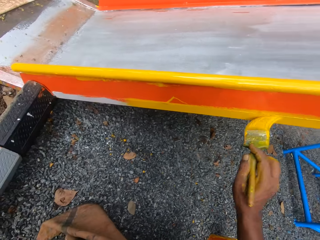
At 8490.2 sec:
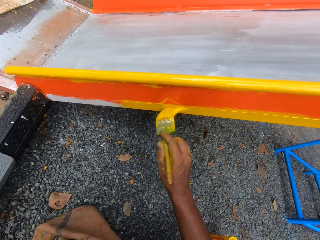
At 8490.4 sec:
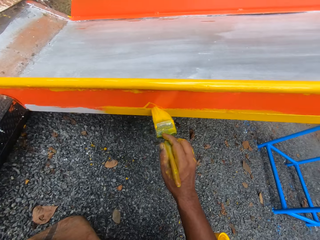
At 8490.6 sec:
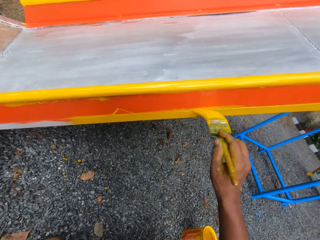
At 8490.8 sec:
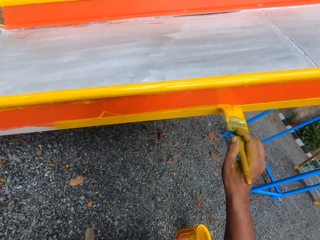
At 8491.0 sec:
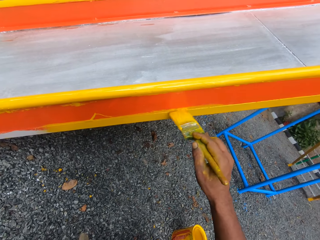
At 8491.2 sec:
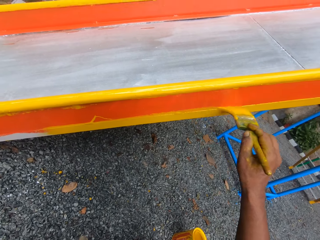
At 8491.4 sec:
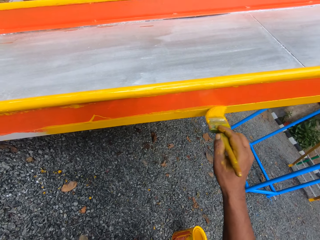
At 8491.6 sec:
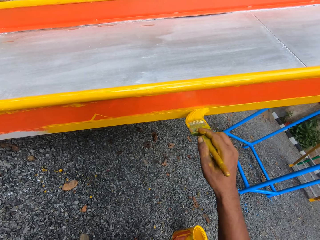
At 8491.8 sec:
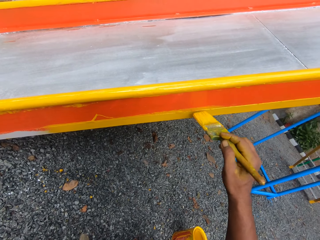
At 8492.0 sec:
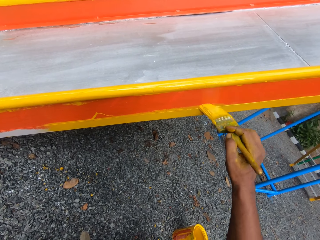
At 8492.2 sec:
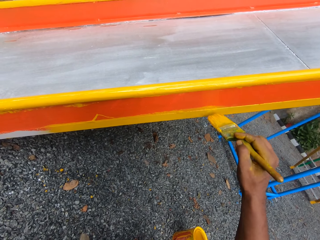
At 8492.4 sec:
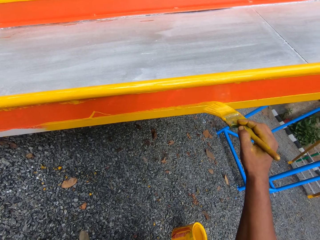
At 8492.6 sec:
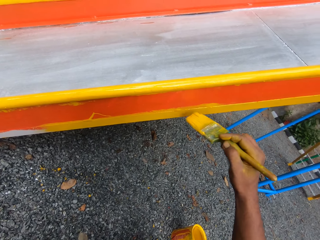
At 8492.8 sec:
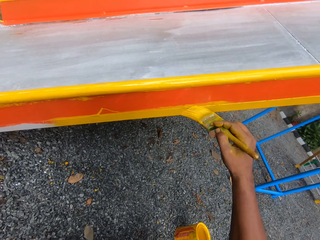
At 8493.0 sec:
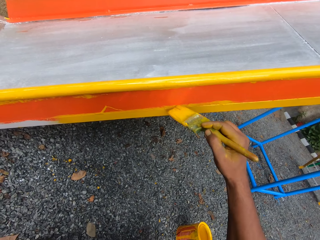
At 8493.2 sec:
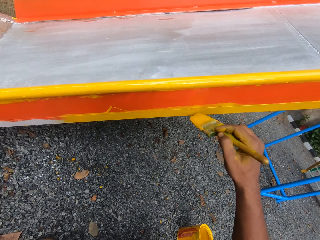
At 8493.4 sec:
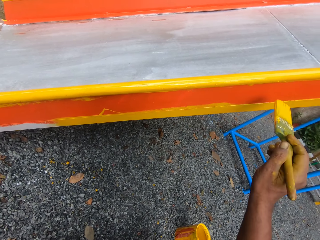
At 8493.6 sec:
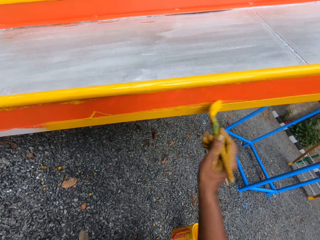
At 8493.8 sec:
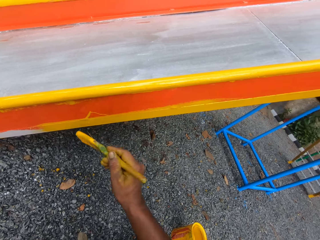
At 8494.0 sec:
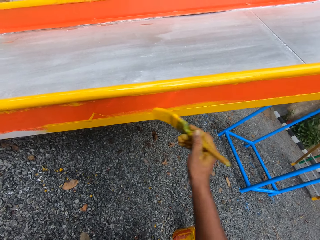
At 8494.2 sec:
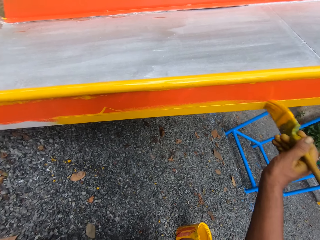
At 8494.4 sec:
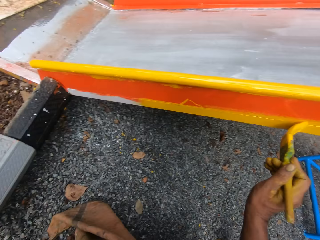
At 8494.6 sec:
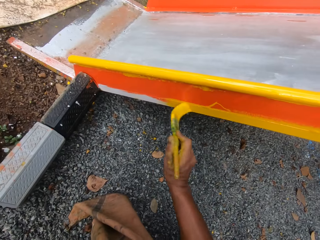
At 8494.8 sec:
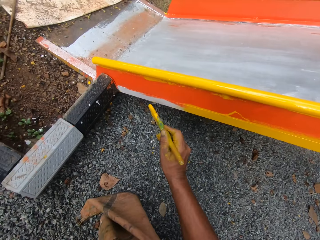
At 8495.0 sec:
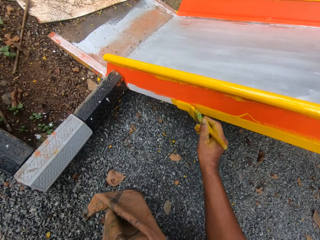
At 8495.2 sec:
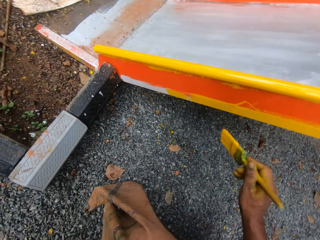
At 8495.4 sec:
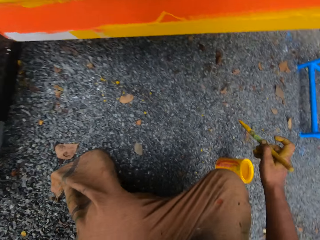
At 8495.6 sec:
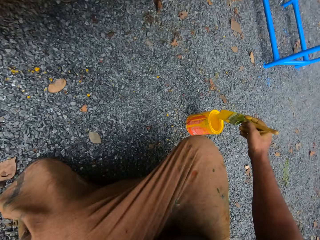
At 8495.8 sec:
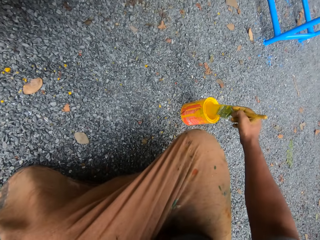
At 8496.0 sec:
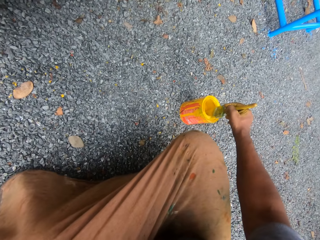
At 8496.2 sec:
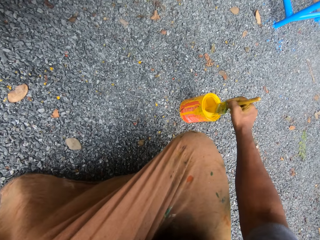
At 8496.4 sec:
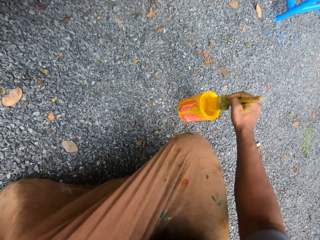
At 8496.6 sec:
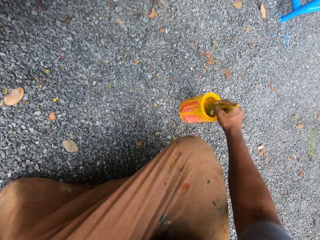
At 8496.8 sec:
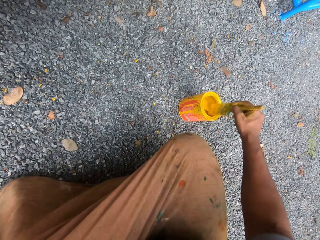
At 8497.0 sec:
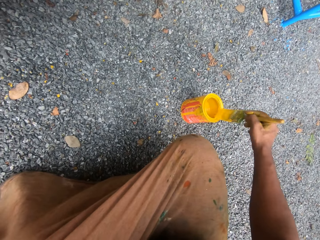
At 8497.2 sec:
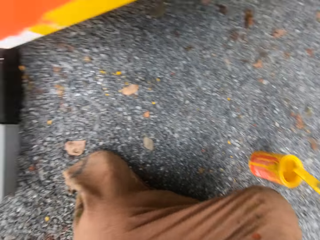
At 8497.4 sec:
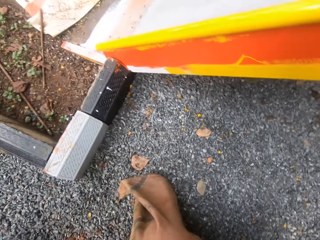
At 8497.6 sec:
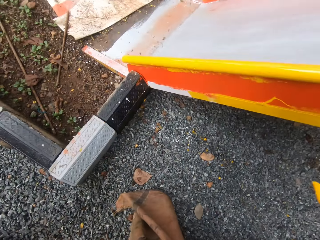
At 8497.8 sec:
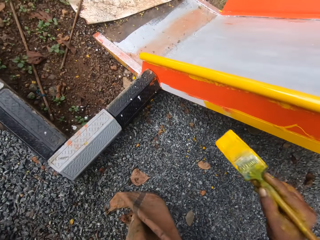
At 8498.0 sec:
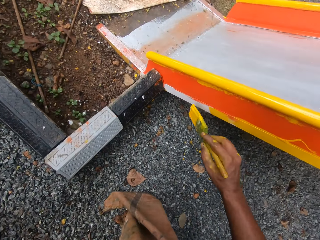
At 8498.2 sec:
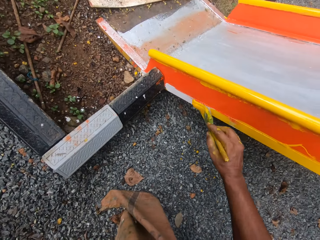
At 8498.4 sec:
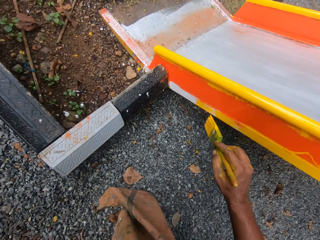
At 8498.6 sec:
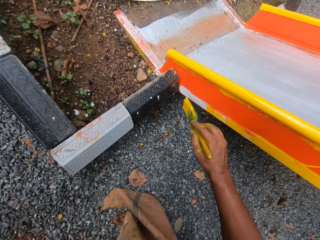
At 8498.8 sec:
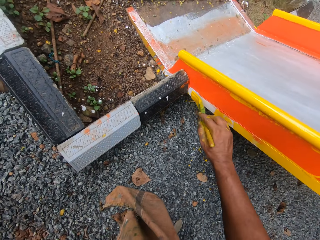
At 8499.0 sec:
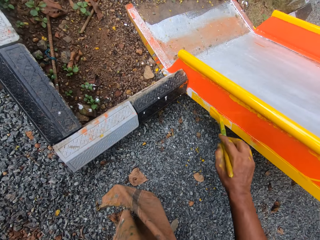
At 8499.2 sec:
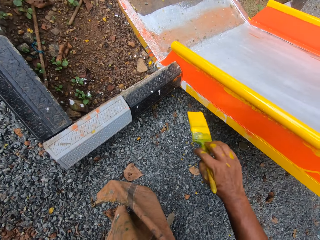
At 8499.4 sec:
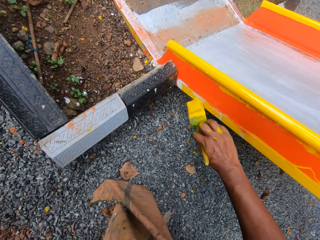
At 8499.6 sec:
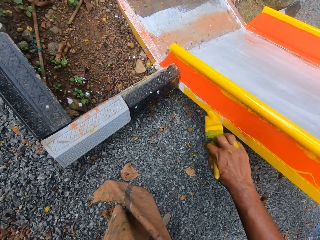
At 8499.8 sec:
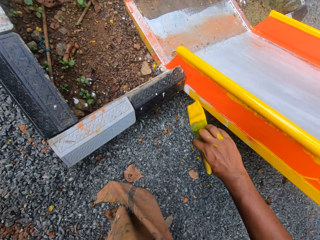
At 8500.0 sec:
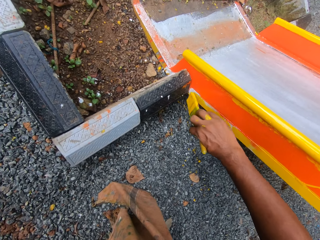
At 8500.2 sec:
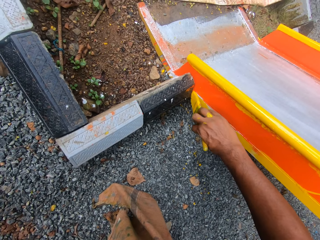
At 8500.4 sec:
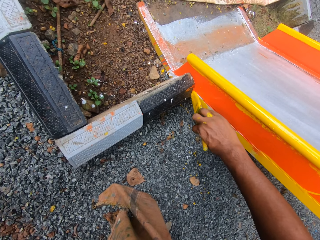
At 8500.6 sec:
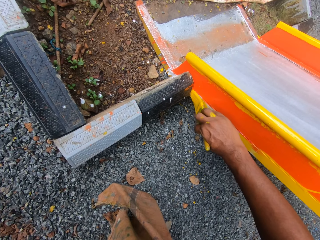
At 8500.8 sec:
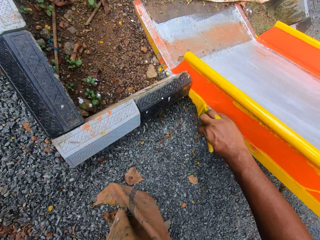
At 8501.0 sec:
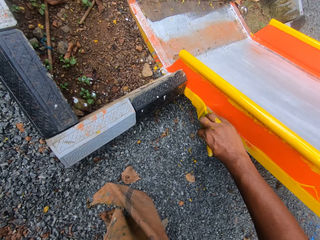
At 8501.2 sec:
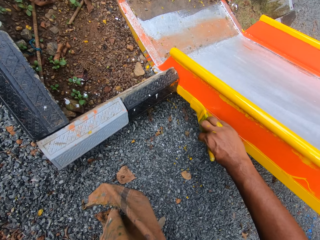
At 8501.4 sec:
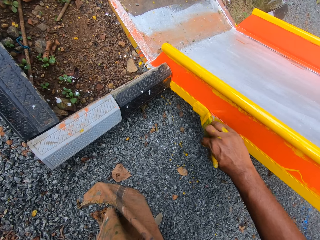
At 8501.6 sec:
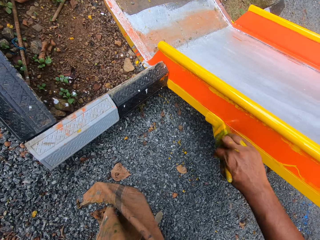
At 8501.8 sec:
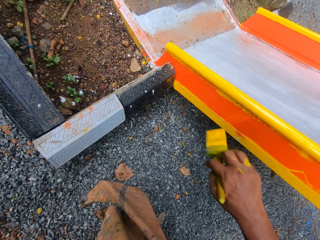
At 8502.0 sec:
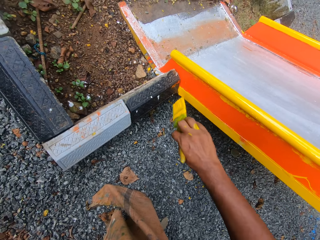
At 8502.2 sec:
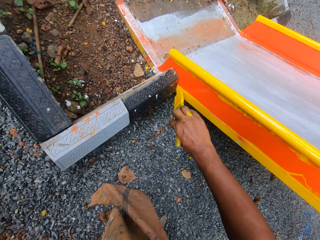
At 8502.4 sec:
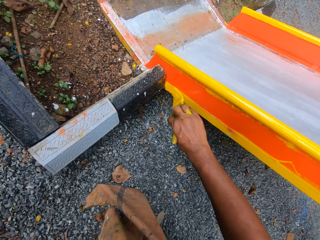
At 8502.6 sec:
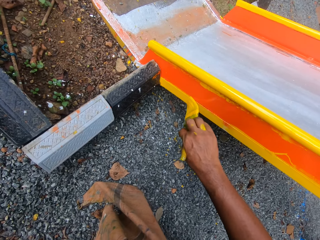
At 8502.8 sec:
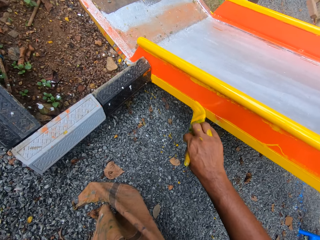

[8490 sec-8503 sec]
The camera wearer puts the paint brush in his right hand into the can of paint on the floor in the garden. He paints the slide or swing with the paint brush in his right hand.

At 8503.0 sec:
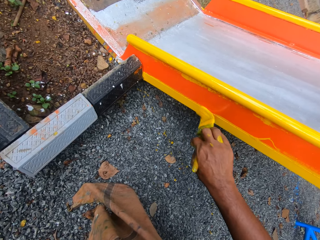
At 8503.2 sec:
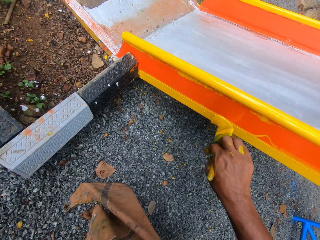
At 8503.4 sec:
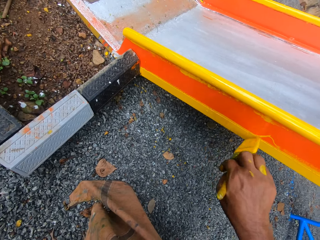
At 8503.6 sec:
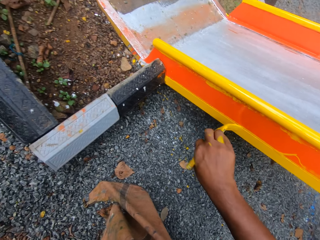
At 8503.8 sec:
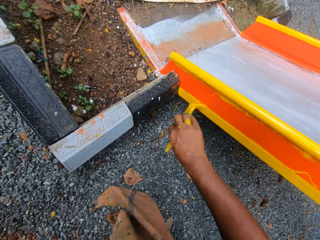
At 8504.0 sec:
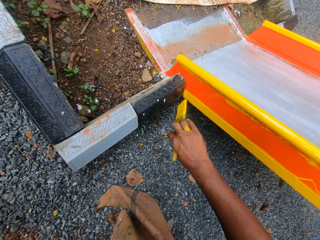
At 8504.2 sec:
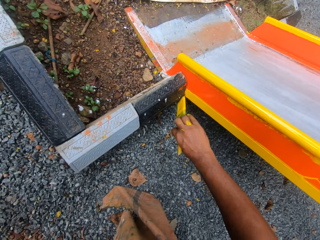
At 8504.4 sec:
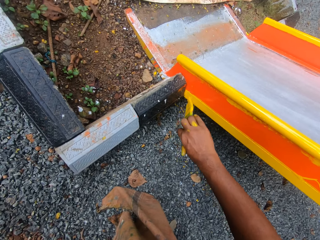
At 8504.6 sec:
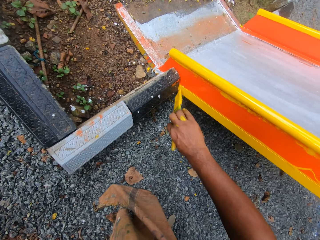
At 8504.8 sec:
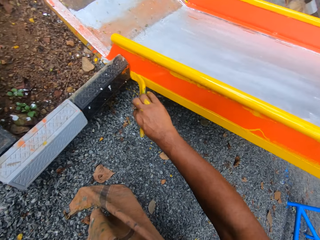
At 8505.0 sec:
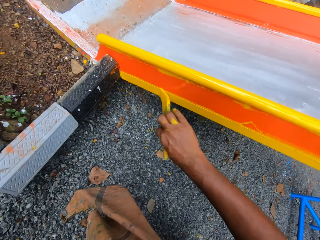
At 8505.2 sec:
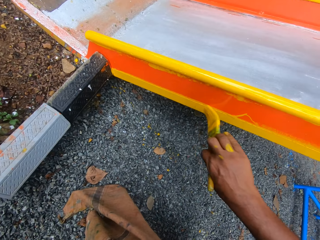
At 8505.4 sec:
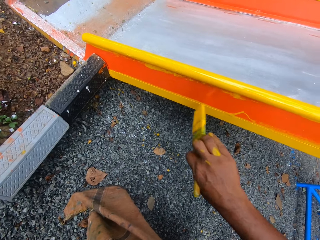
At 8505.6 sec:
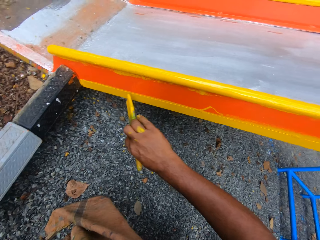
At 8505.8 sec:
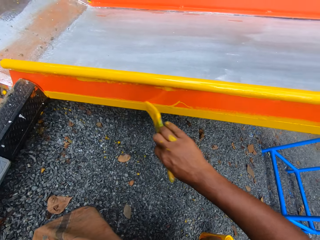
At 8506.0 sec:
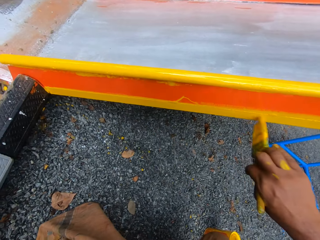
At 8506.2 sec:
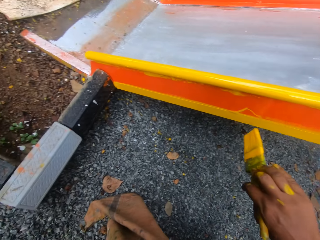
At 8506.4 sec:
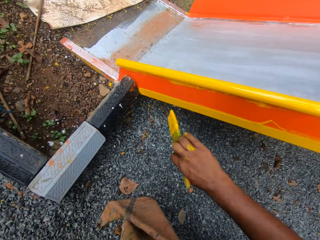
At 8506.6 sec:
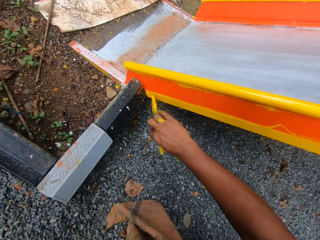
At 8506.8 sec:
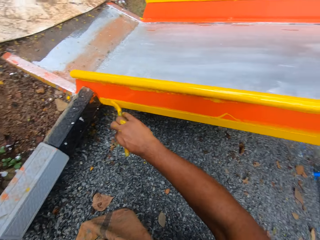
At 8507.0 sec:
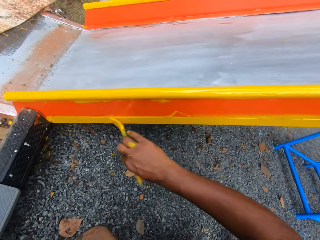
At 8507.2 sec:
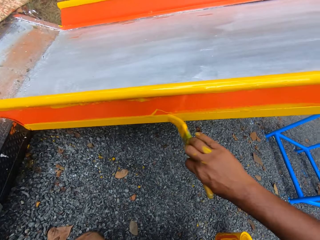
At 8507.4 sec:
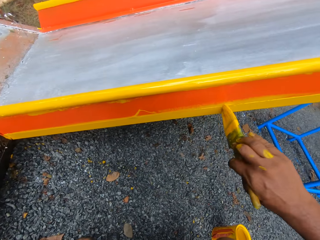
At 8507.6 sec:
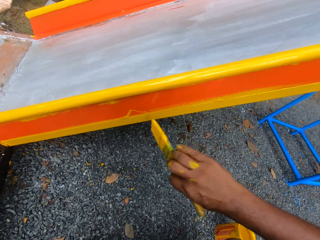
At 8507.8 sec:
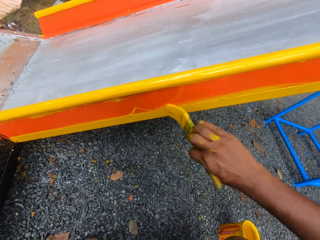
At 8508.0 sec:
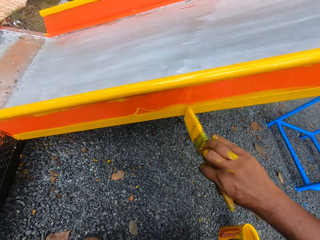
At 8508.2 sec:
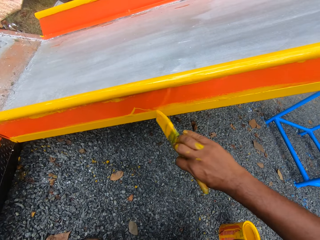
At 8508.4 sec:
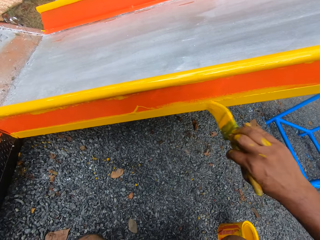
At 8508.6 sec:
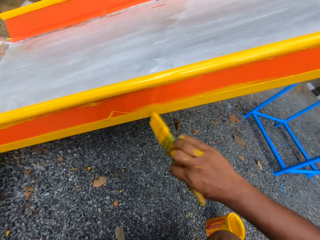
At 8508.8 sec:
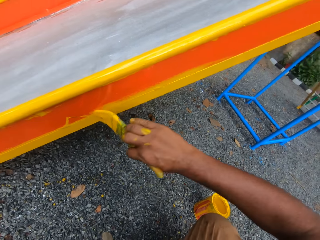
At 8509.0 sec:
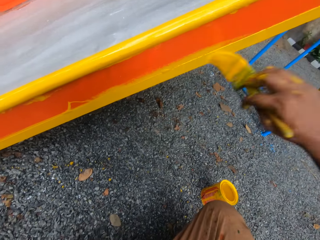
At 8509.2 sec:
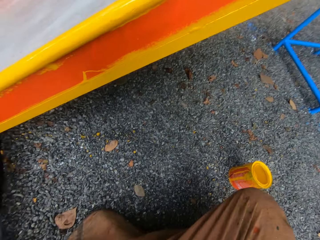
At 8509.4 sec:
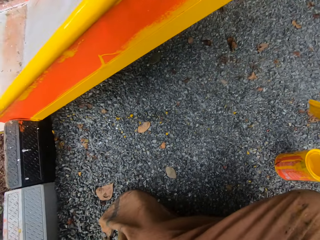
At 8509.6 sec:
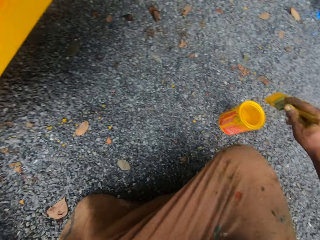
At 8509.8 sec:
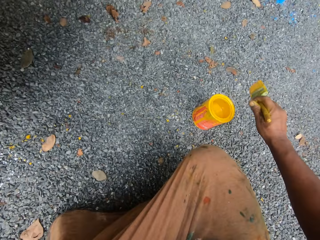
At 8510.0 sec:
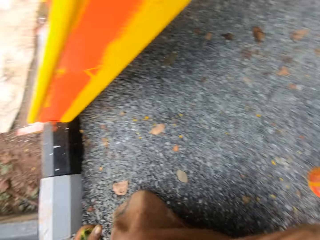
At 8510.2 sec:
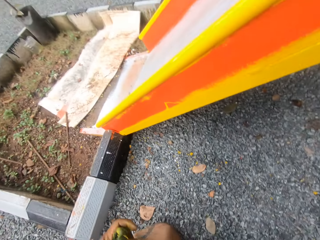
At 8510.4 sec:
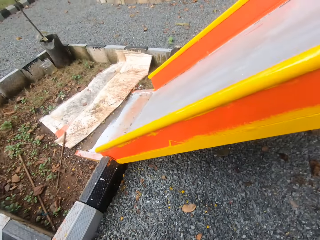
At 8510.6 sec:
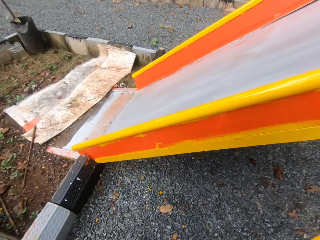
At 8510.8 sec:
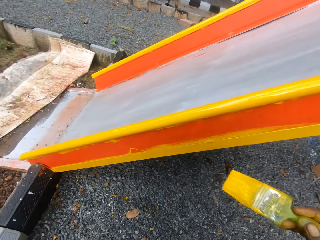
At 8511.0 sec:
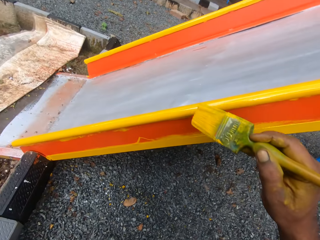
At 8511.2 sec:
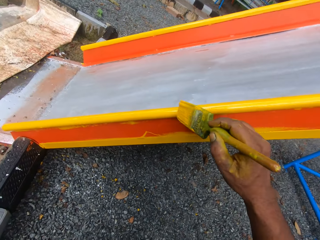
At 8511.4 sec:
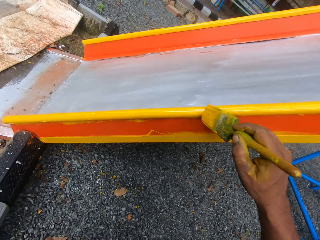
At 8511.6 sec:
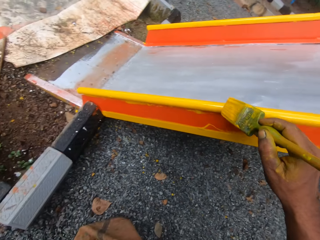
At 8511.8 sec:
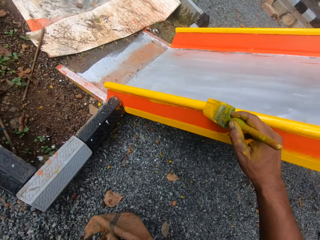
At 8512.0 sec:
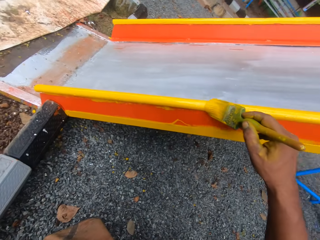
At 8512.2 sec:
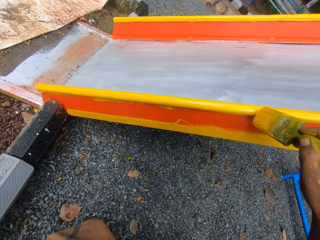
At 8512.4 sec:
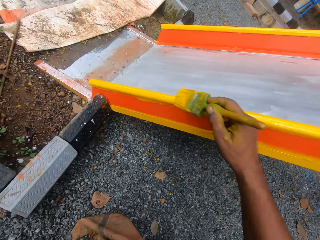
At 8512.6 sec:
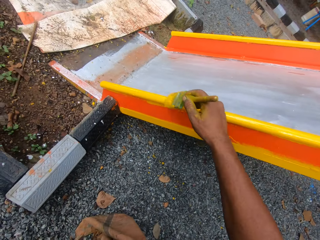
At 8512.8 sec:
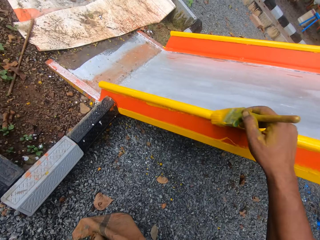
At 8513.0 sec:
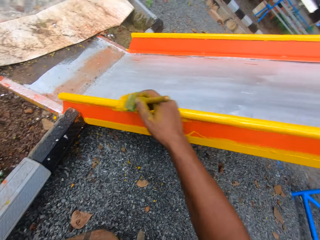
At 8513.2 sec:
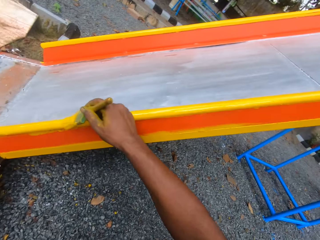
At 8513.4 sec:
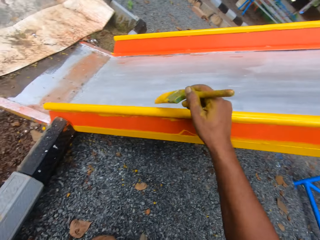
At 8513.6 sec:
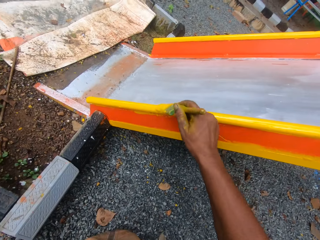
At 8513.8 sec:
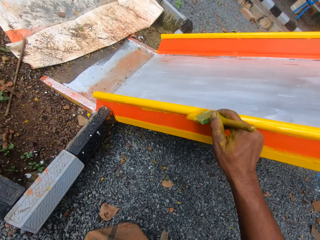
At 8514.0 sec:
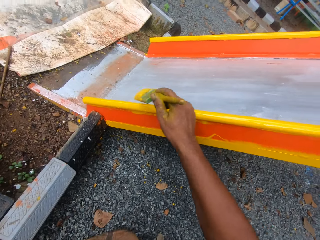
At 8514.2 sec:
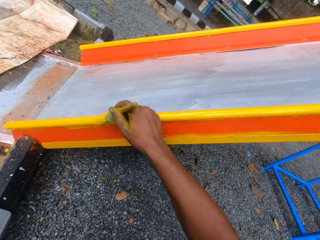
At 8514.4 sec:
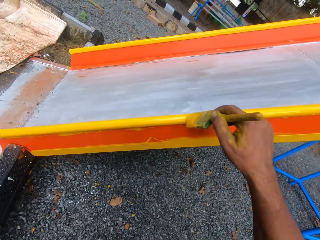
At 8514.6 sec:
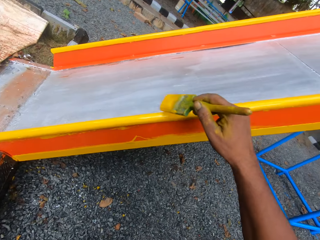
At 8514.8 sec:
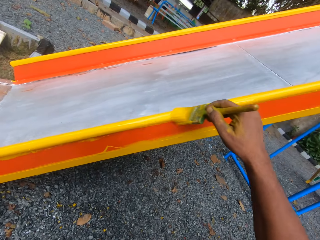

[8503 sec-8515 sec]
The camera wearer paints the slide with the paint brush in his right hand.
